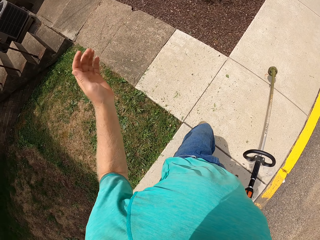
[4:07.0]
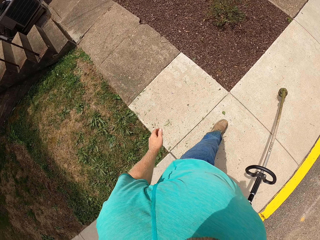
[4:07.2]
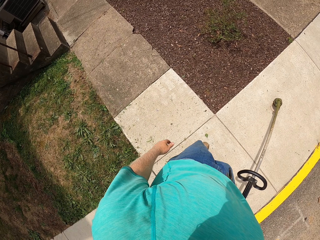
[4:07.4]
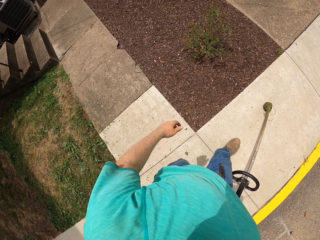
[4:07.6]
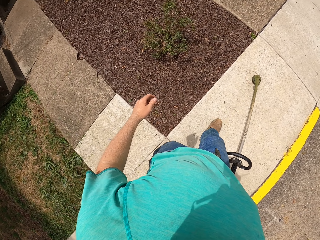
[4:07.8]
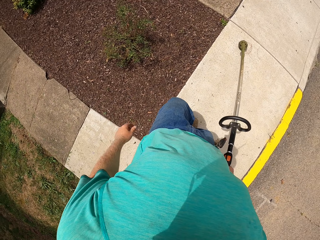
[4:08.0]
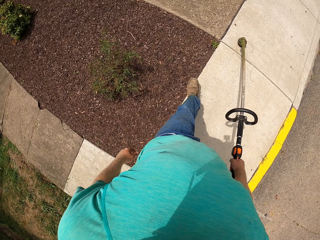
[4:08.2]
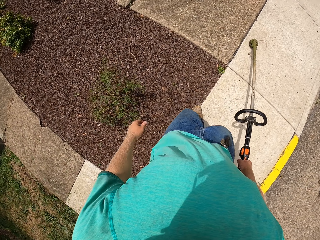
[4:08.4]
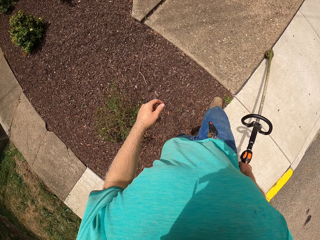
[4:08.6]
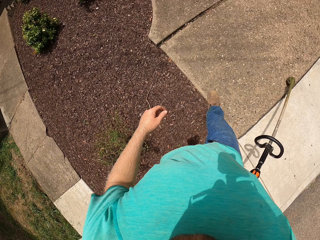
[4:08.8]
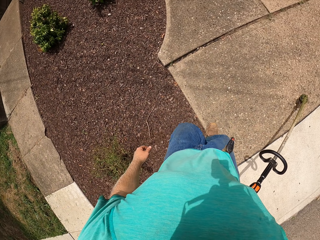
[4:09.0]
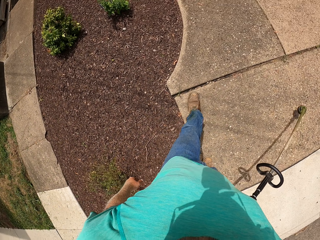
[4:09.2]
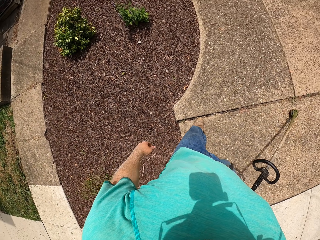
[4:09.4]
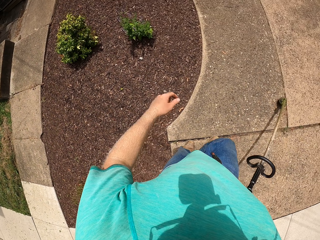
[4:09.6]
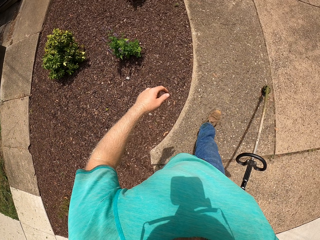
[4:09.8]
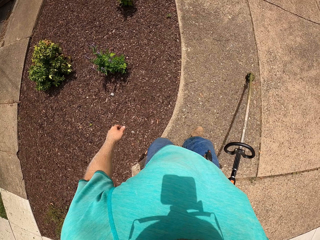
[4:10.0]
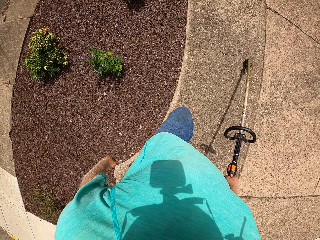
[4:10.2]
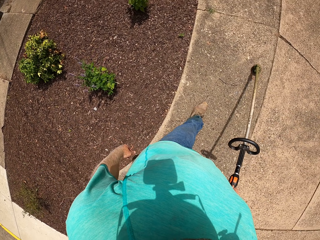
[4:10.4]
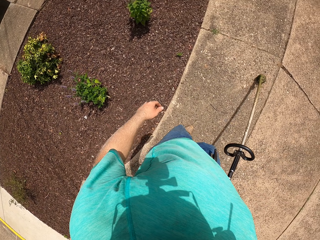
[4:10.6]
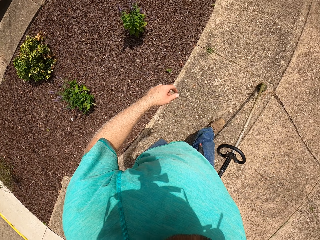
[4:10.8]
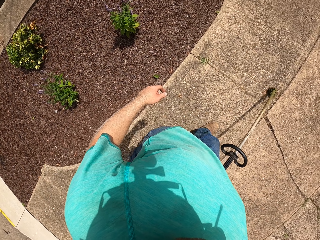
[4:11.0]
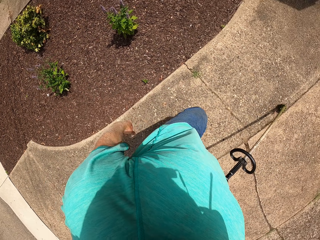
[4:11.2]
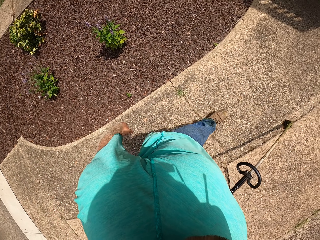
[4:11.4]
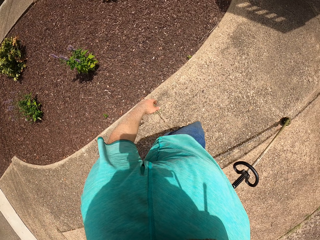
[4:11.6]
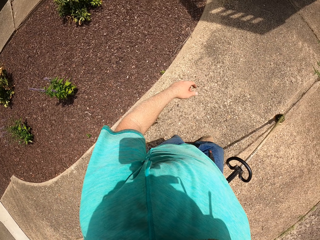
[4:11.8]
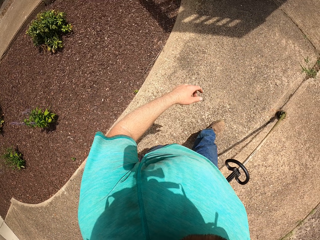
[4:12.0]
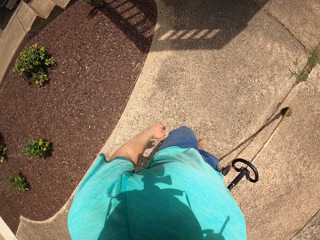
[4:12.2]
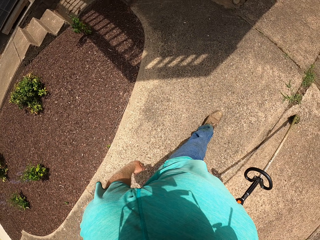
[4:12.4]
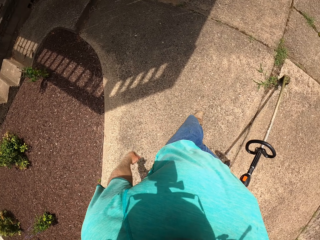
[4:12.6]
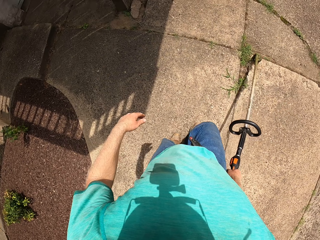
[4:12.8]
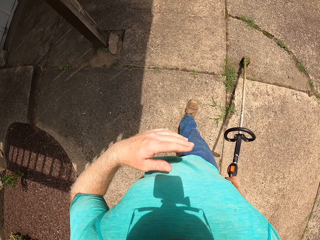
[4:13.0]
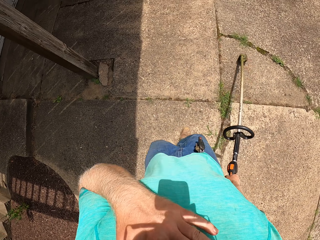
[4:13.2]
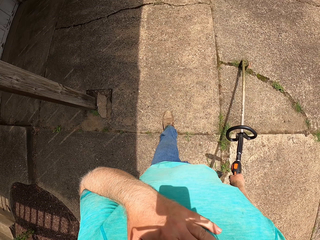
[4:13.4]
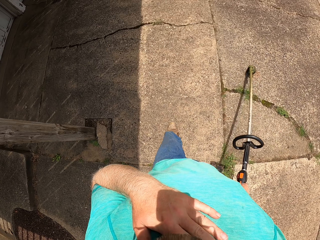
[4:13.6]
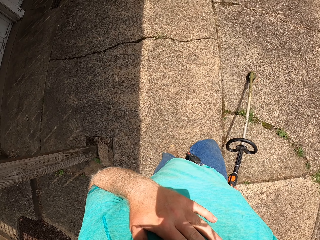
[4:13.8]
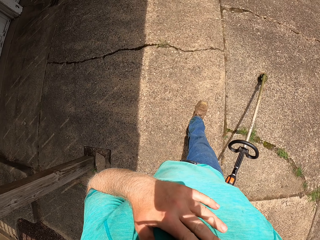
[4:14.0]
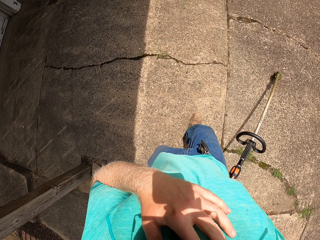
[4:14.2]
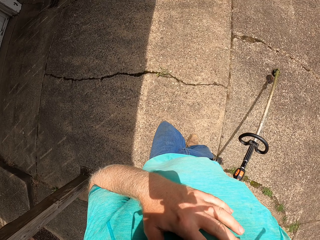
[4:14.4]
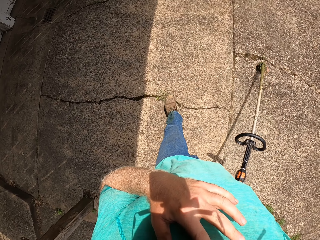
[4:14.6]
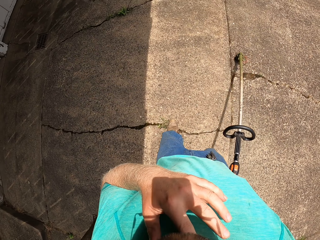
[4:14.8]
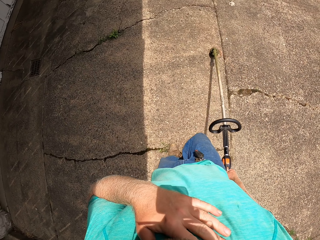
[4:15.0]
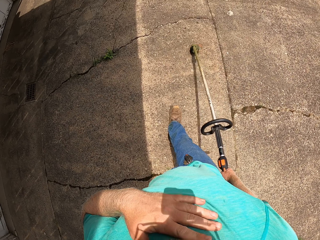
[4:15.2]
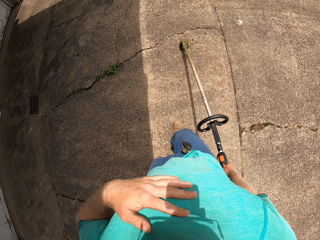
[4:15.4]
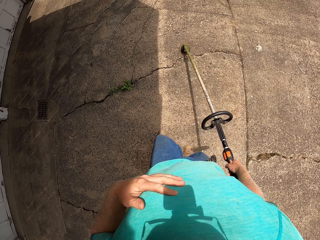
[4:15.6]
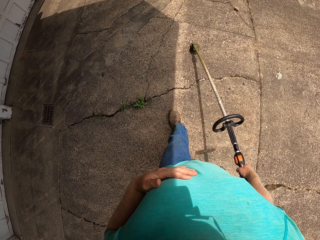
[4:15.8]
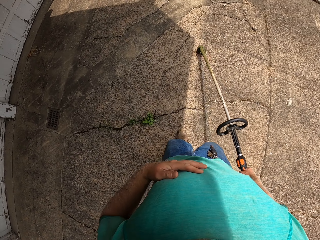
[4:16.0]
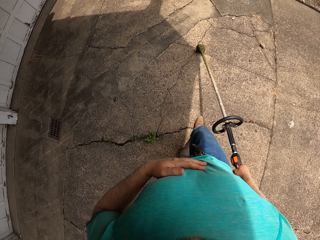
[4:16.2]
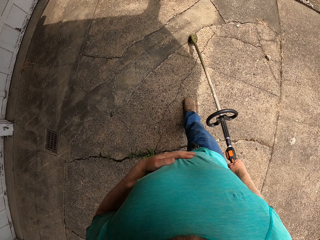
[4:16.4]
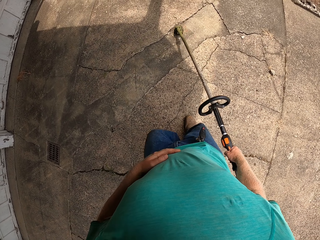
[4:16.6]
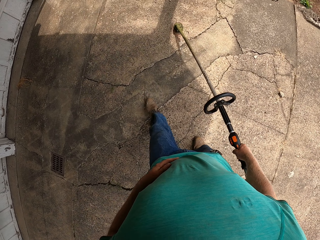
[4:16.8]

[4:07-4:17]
The camera wearer drops his left hand from his head. He puts up the hand. He touches his face with his left hand.

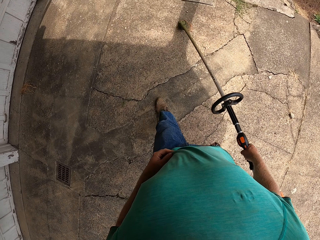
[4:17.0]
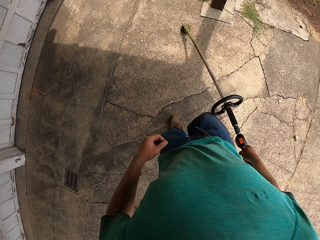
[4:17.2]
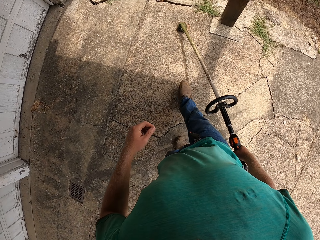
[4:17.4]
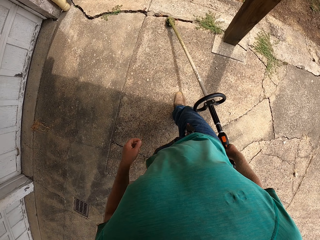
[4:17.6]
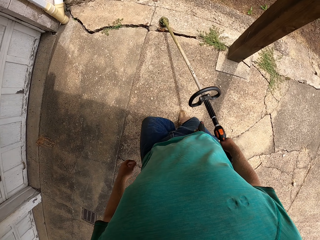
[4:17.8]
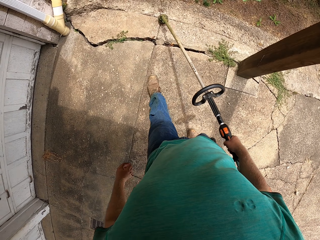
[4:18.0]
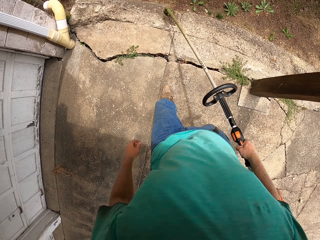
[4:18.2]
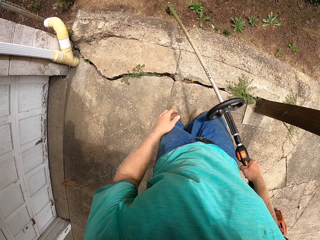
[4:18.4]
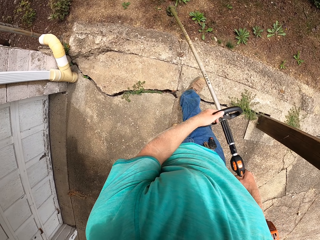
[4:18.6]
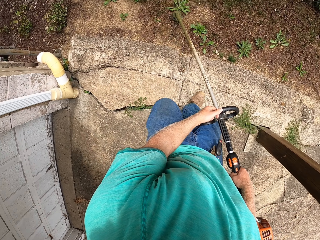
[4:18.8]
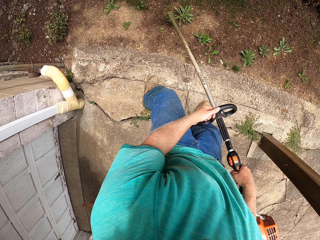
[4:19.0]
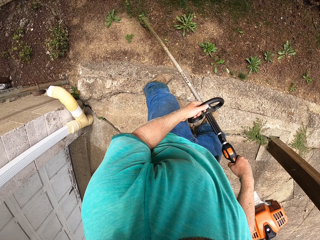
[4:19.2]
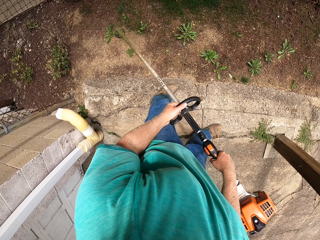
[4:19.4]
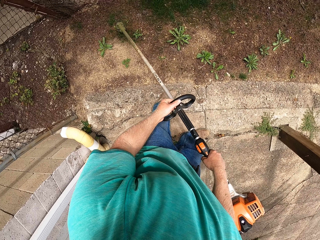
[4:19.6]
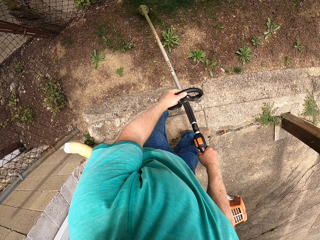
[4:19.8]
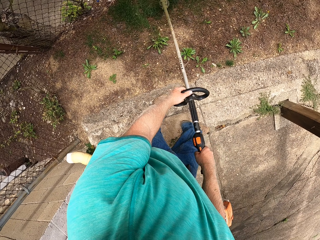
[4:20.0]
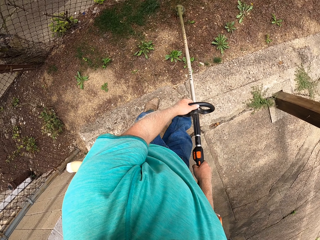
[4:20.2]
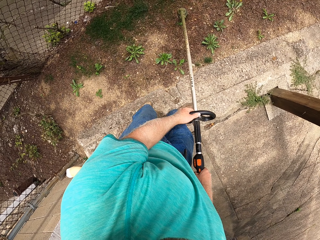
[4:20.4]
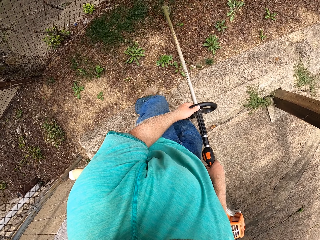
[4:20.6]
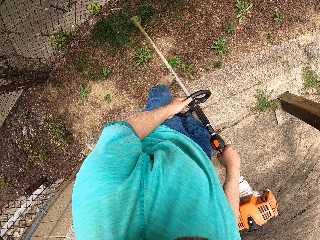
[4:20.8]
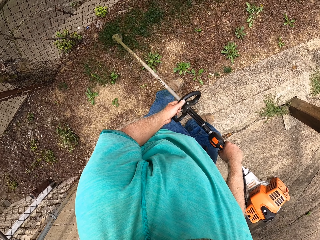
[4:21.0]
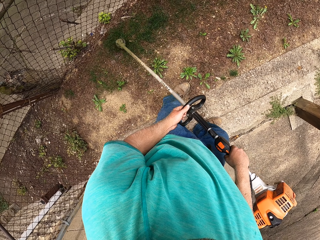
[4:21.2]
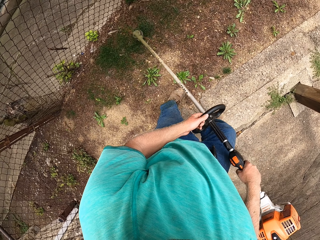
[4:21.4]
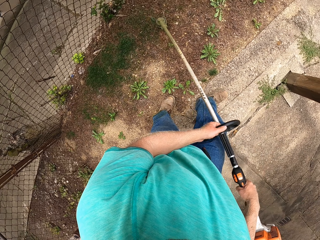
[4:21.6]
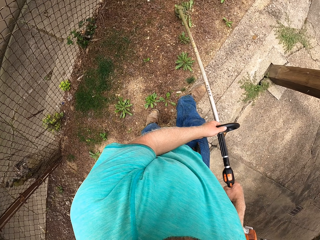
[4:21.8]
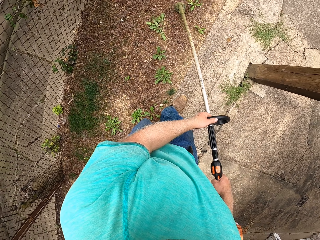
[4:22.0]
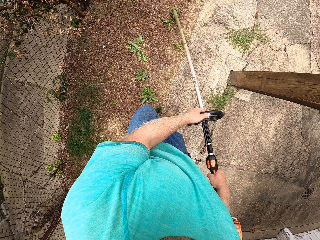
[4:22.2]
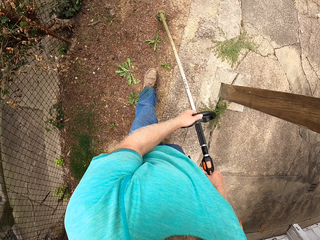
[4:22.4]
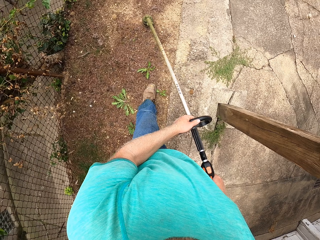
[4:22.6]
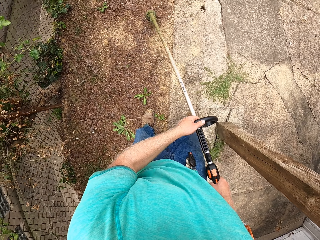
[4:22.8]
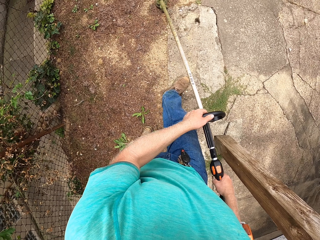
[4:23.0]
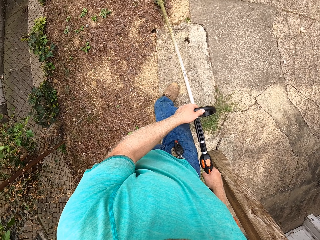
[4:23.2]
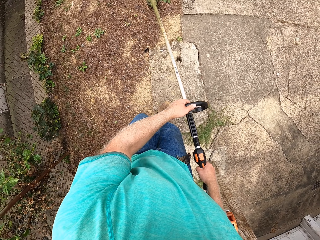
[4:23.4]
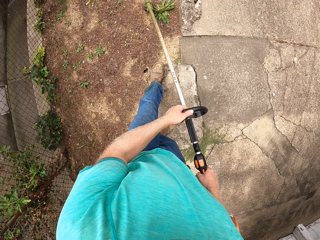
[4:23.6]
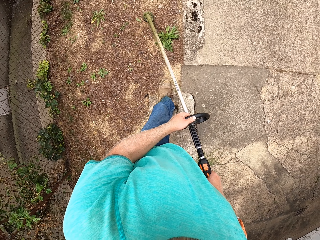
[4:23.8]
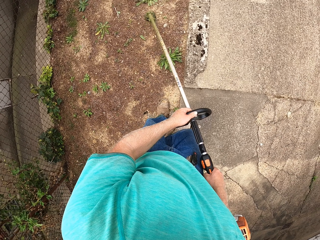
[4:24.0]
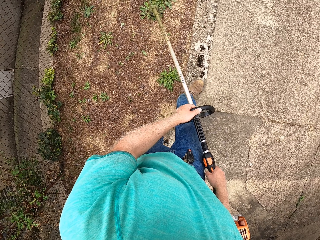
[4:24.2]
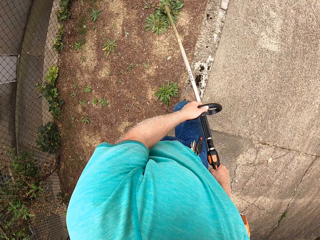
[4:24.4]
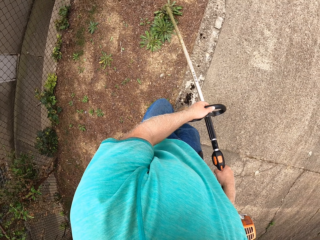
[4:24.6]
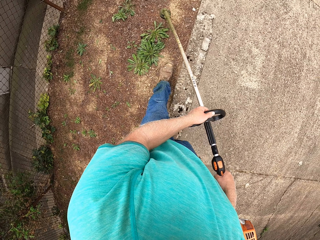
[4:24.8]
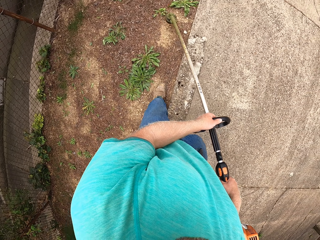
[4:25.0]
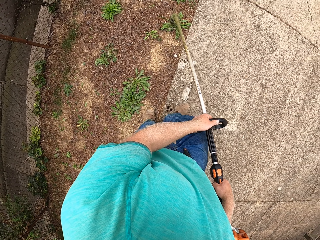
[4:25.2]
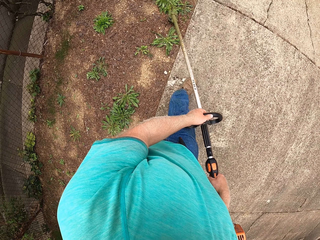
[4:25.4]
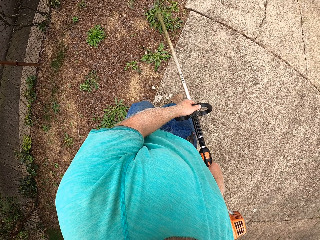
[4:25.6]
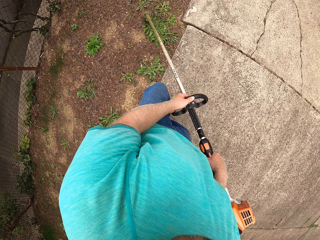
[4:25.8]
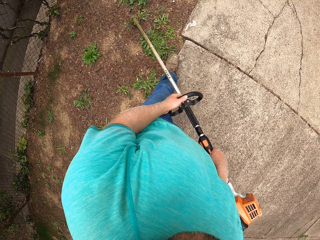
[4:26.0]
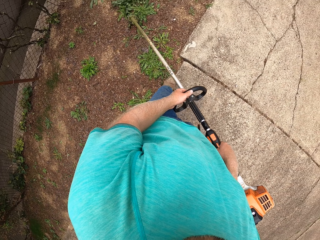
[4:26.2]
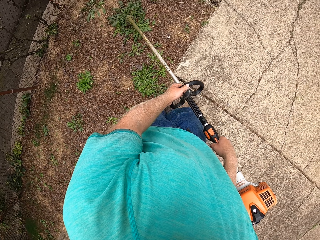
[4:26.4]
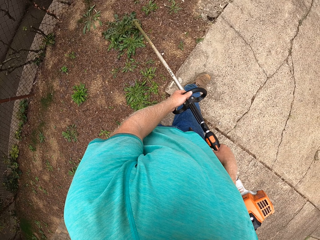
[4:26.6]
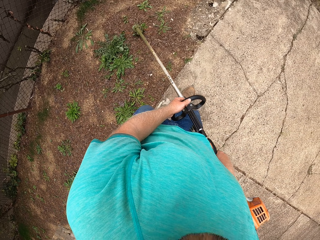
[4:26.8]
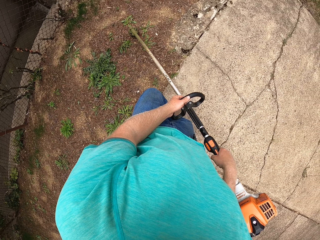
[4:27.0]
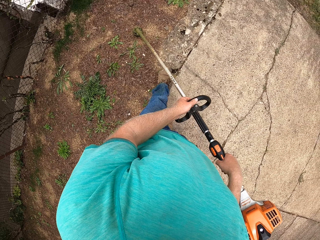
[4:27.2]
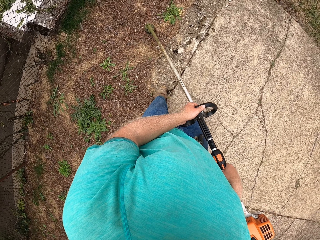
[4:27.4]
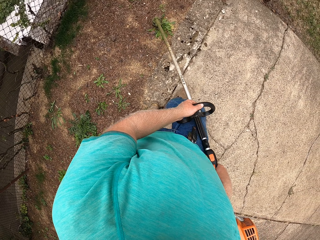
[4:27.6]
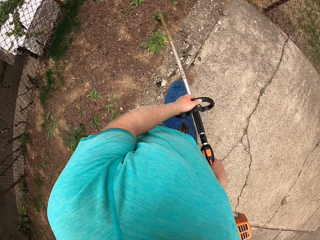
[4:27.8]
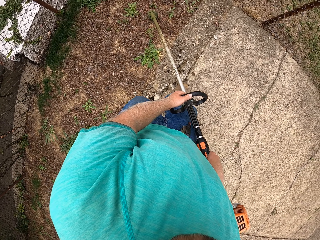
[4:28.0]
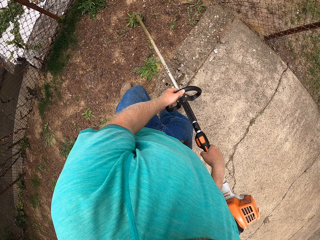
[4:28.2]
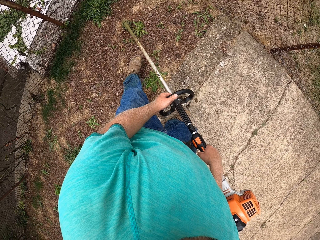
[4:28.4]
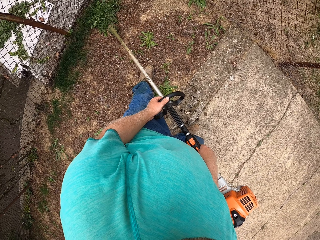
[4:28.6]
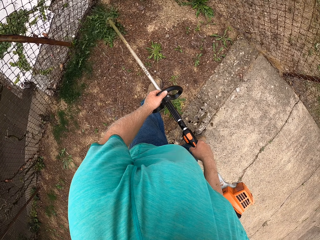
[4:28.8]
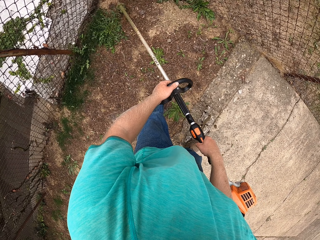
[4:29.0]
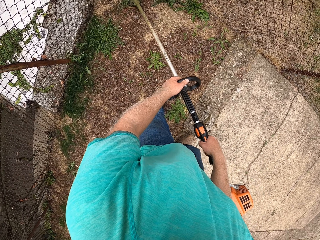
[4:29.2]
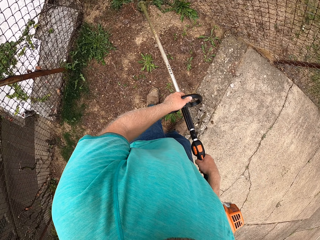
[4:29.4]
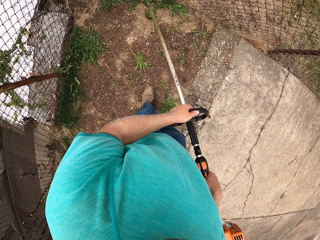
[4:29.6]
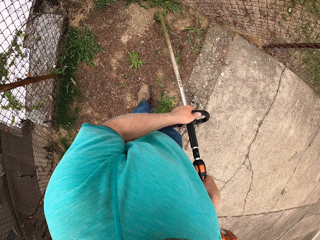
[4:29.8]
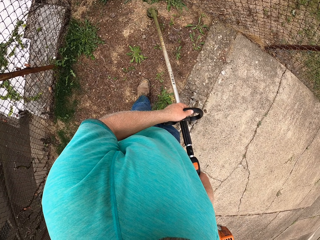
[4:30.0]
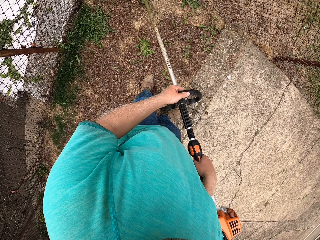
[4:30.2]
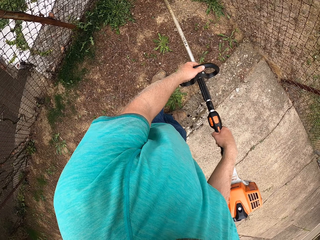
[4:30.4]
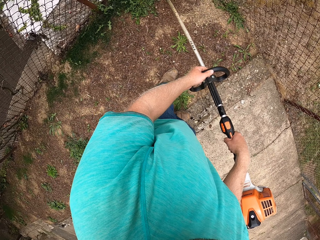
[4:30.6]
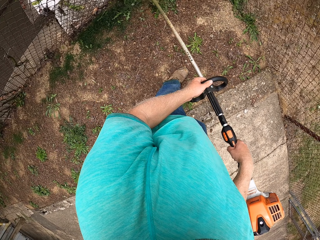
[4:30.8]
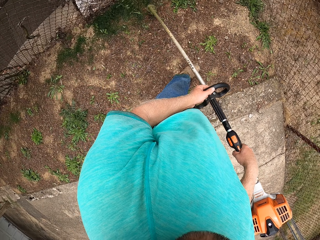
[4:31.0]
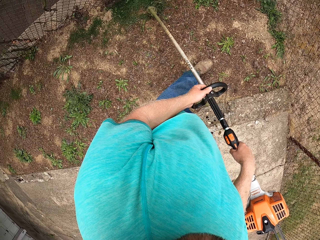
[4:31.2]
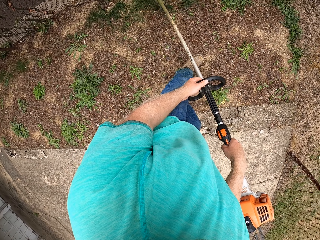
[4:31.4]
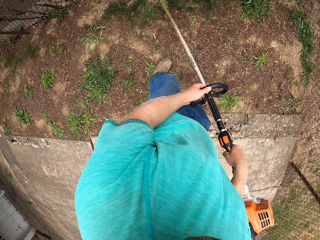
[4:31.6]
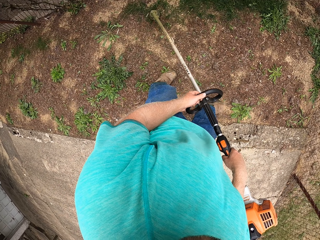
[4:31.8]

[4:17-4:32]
The camera wearer drops his left hand from his head. He cuts grass in the garden with the grass trimmer in both hands.
